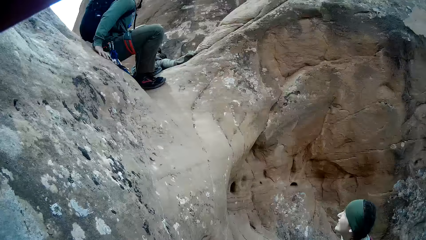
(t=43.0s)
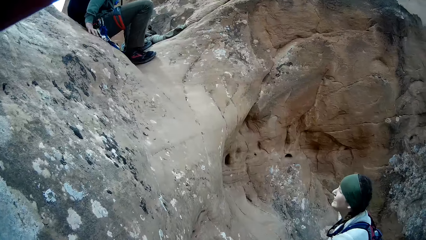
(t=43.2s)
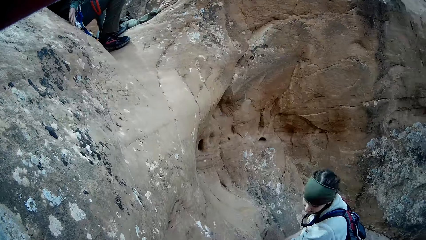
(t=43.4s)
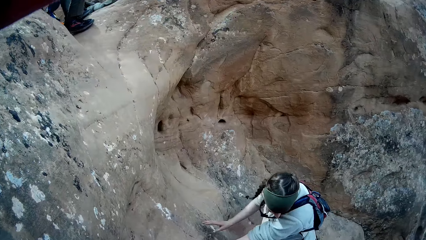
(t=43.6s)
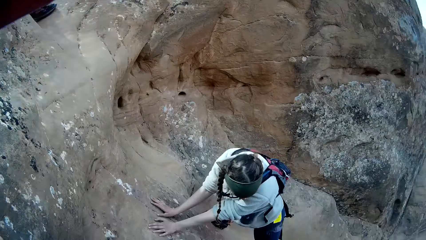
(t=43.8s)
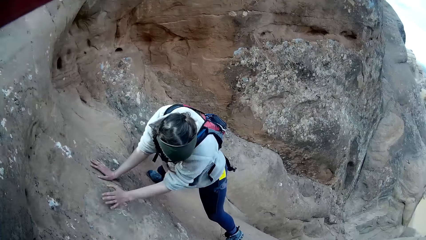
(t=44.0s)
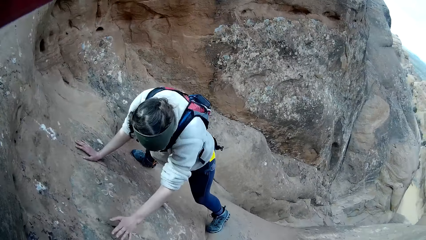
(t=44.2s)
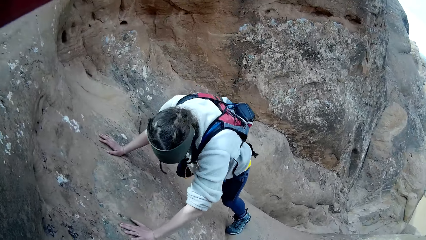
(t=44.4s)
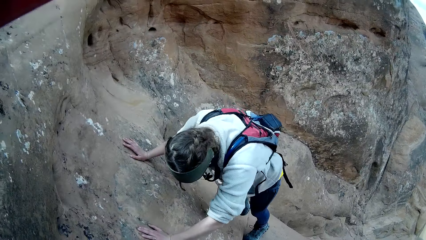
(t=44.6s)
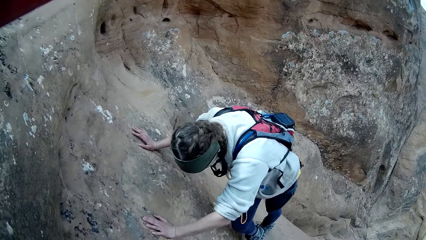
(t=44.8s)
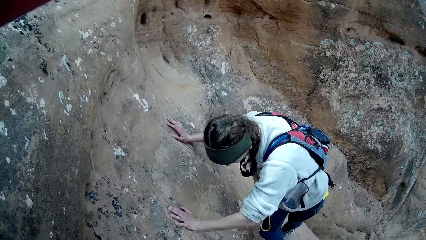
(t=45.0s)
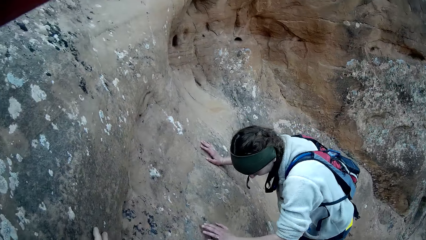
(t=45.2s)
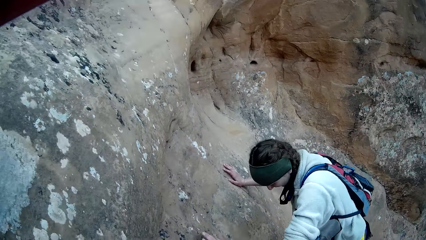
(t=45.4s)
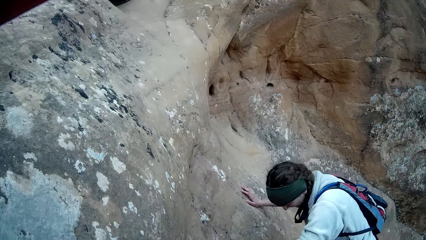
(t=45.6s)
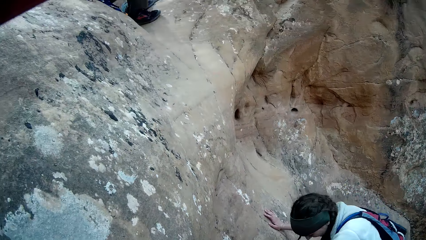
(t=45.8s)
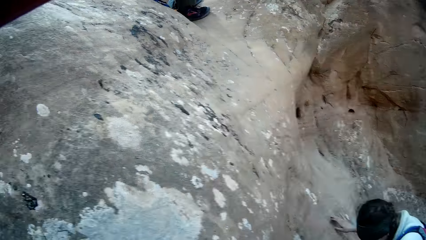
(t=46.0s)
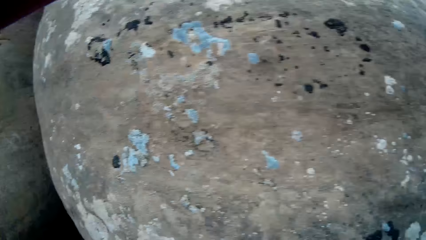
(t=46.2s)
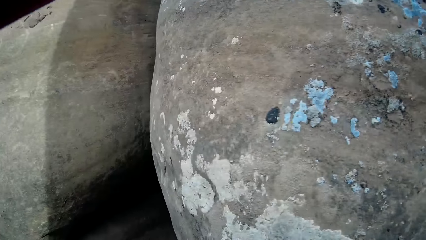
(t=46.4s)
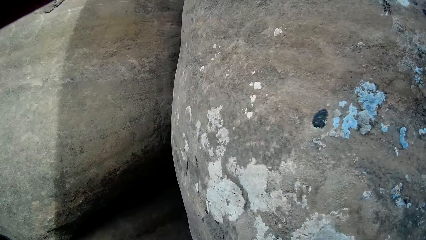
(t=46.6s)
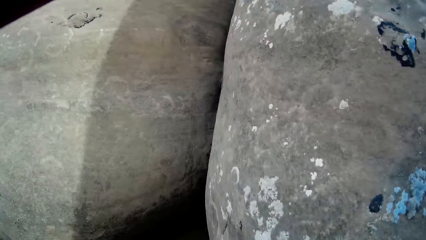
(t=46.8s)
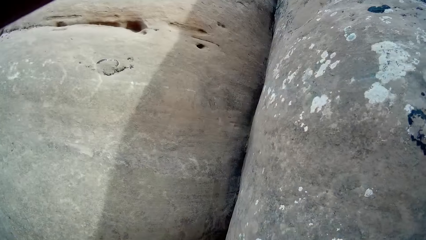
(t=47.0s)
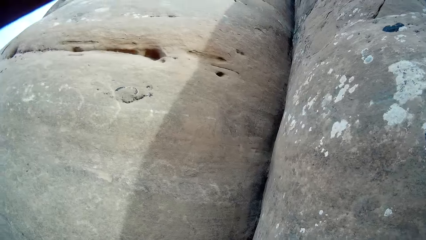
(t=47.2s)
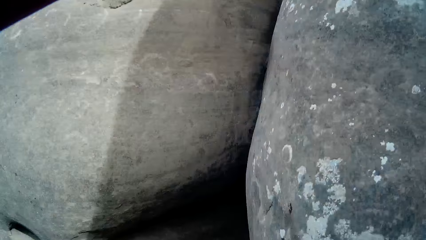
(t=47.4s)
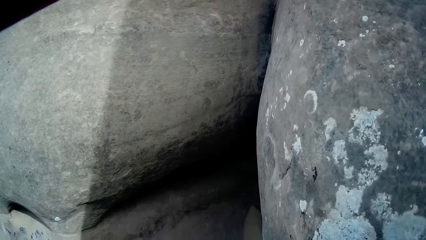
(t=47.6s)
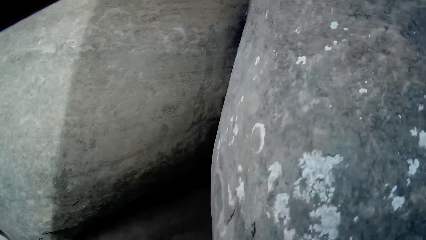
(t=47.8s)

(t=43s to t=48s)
A person moves on the rock. The camera wearer looks around.

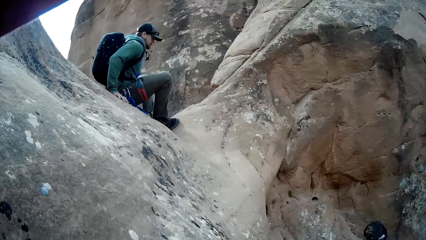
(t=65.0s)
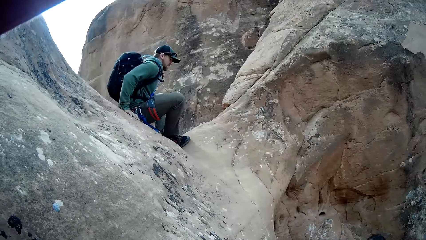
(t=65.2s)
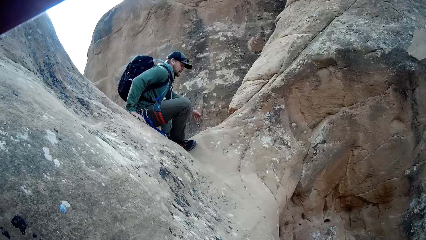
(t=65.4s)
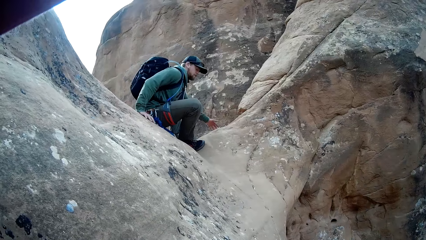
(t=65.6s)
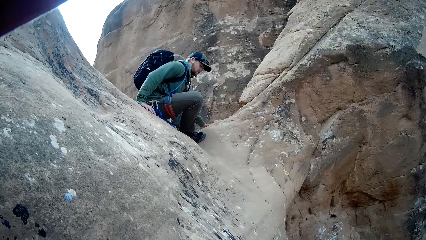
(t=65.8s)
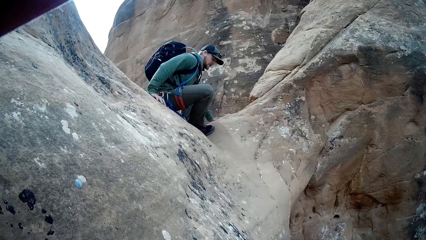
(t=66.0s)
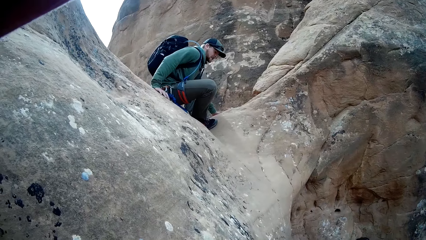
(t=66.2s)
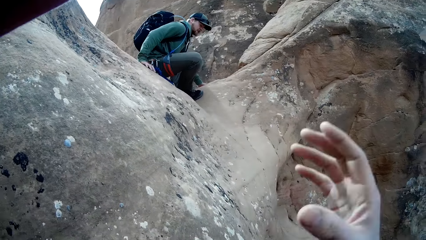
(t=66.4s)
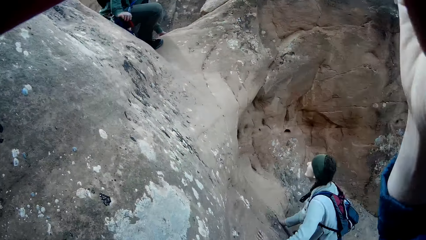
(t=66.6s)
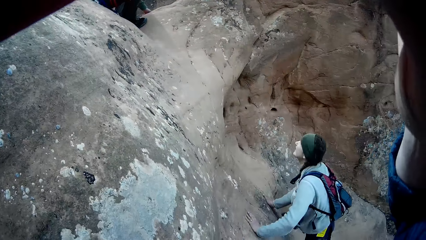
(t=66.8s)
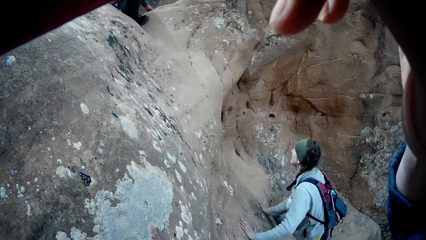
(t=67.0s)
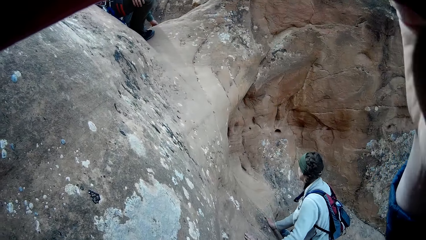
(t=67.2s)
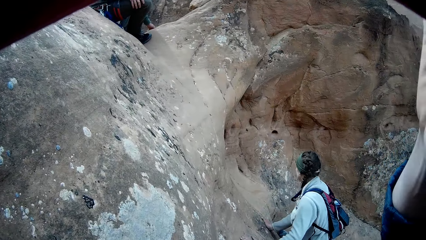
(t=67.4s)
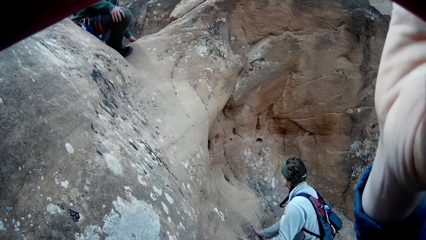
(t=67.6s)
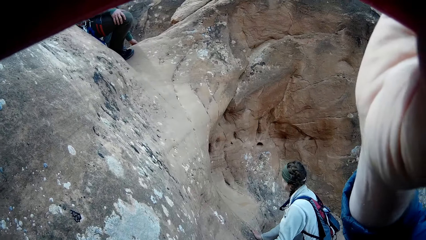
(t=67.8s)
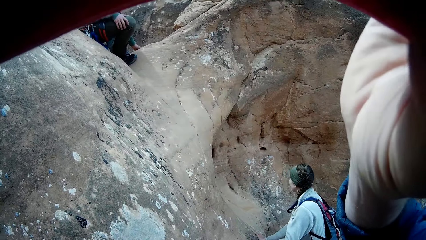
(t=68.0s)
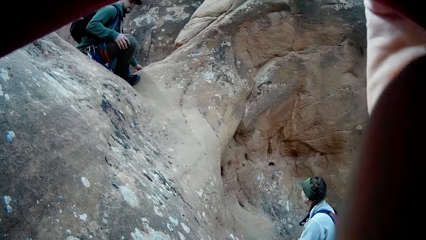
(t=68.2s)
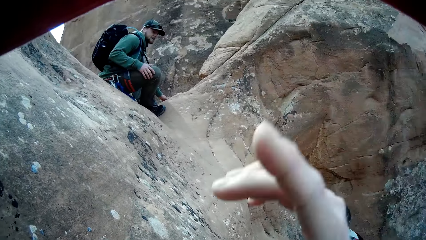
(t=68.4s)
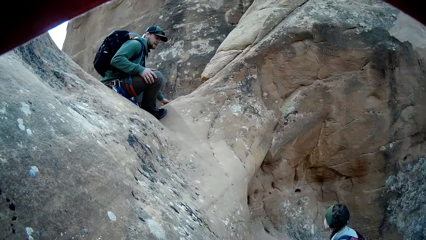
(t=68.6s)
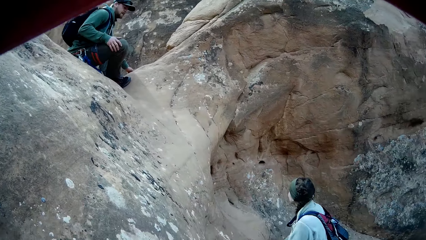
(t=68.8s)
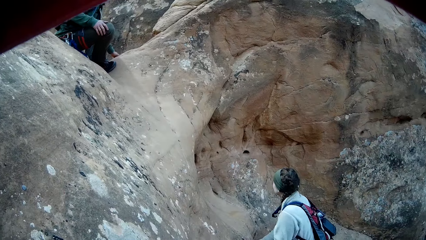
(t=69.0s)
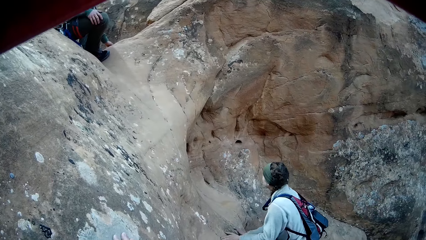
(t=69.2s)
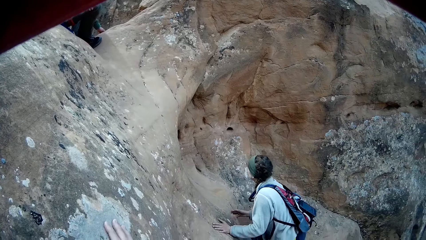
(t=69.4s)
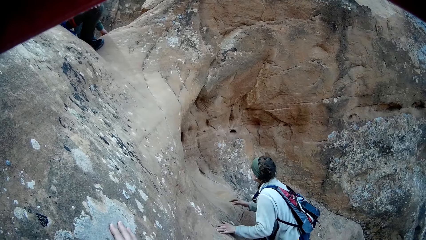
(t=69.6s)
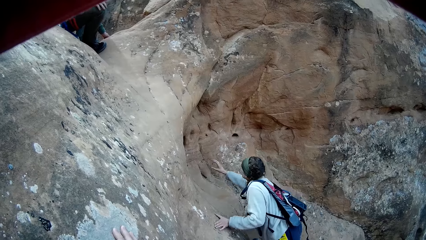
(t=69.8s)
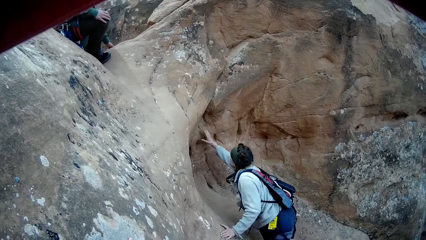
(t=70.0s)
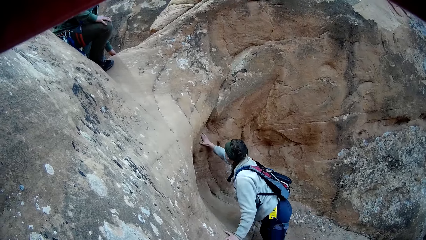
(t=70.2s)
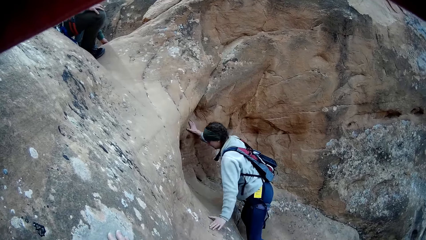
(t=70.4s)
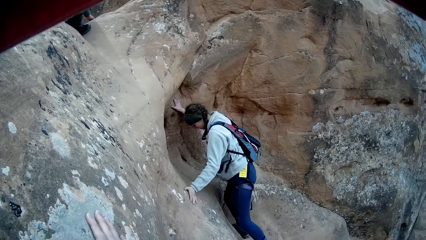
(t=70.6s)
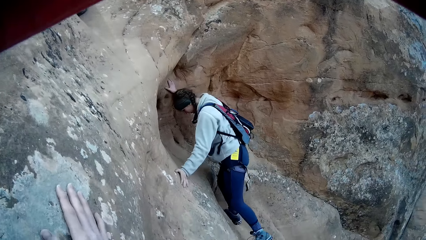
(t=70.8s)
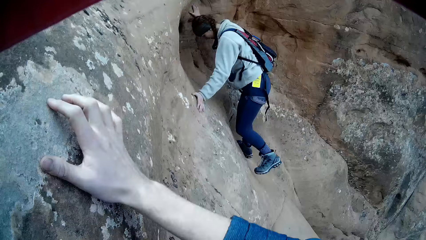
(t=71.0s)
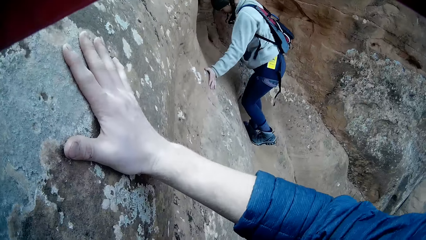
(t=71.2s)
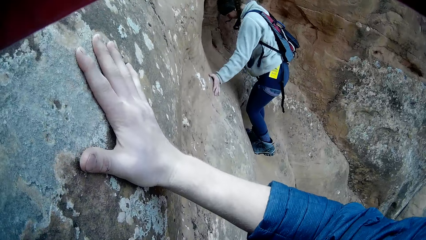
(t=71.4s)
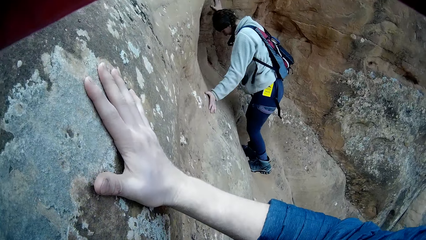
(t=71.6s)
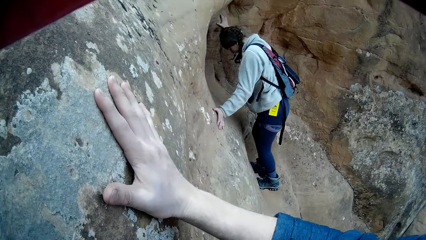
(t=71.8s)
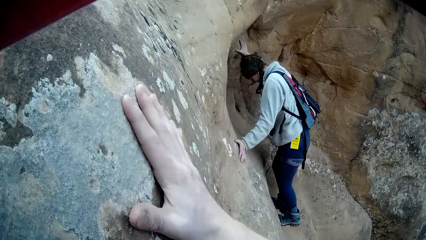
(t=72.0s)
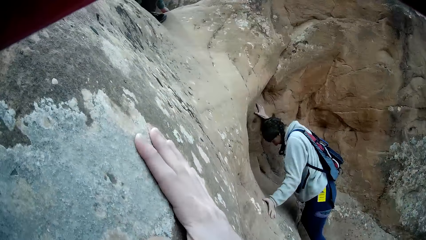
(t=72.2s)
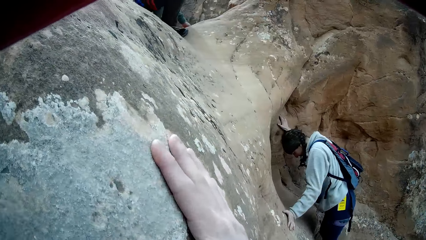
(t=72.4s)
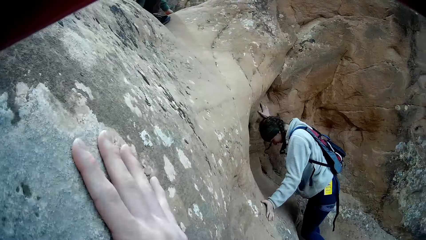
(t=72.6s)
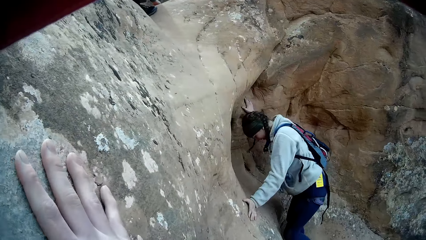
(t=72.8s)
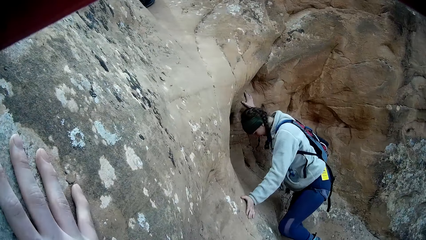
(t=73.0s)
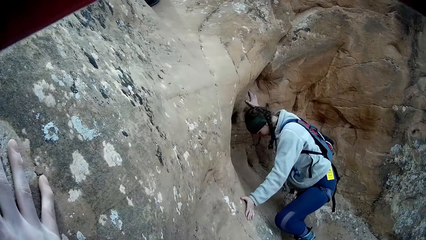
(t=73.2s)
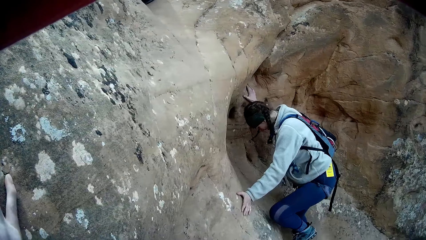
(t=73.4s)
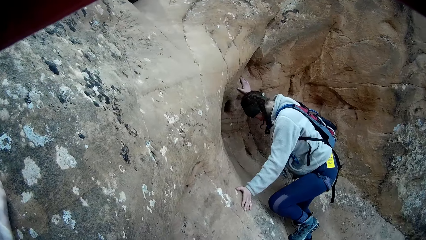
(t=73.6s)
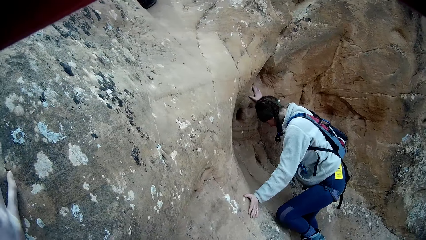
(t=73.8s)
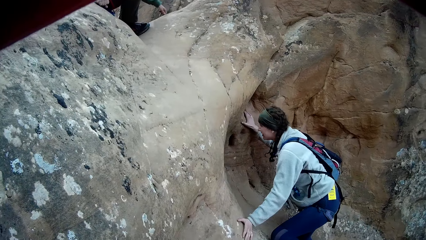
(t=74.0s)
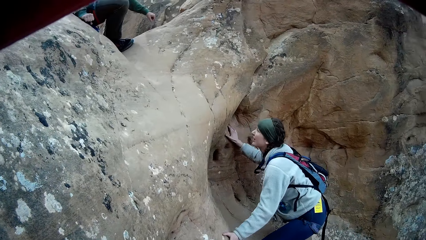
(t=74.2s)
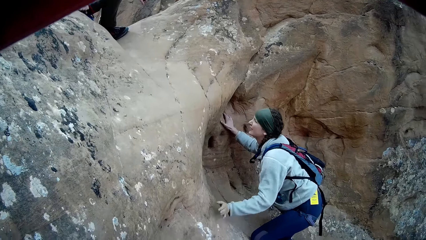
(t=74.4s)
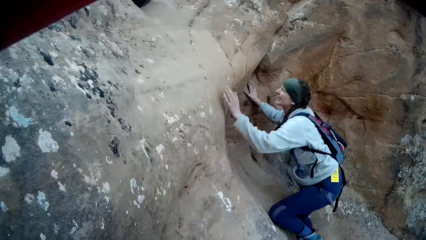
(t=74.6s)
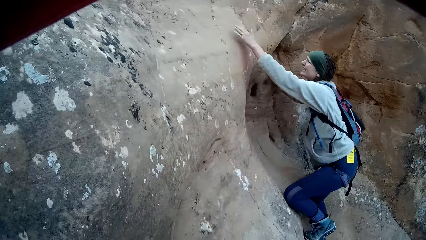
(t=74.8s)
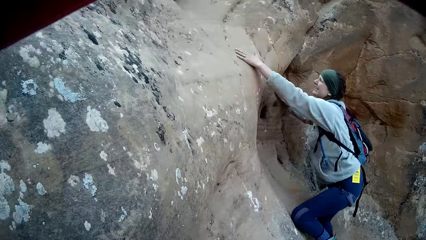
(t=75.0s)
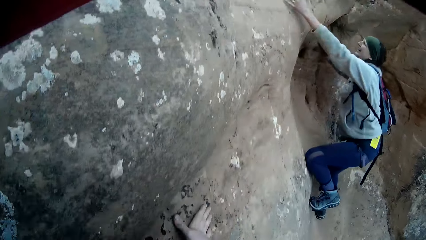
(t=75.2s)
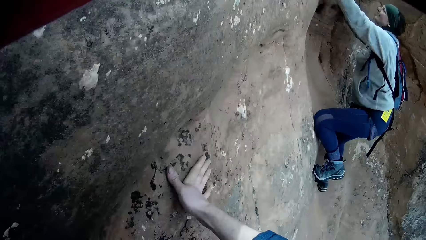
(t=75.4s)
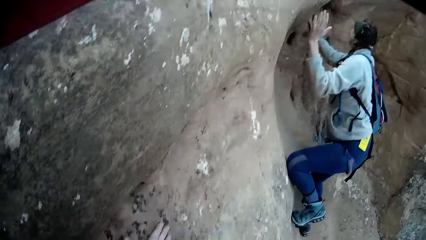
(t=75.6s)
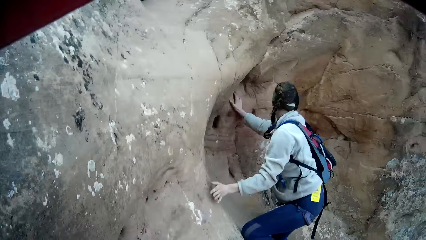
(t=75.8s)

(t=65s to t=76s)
A man places his right hand on the rock. The camera wearer touches the camera on his head. He lifts his hand. A woman climbs the rock. The camera wearer holds on the rock. He climbs on the rock.
